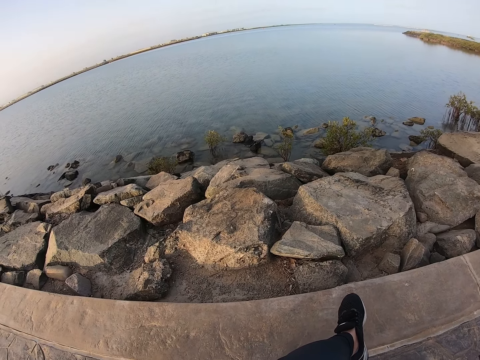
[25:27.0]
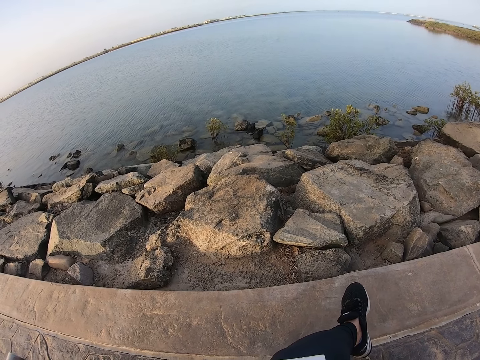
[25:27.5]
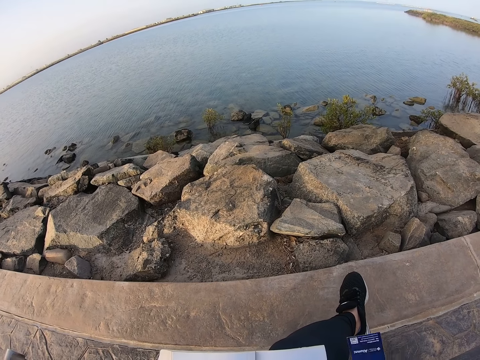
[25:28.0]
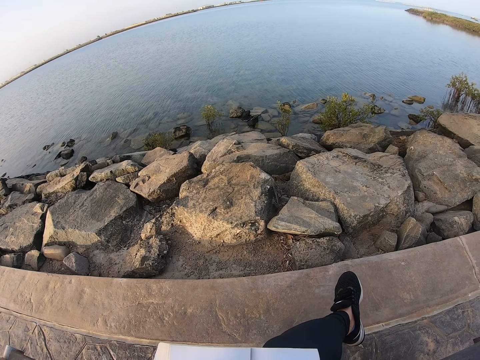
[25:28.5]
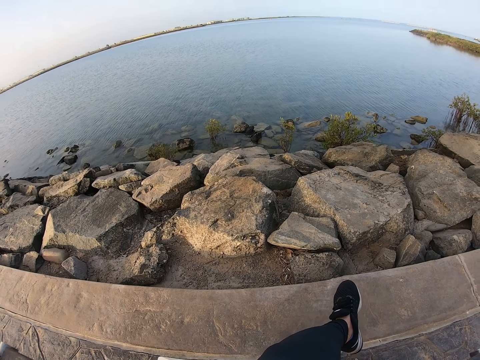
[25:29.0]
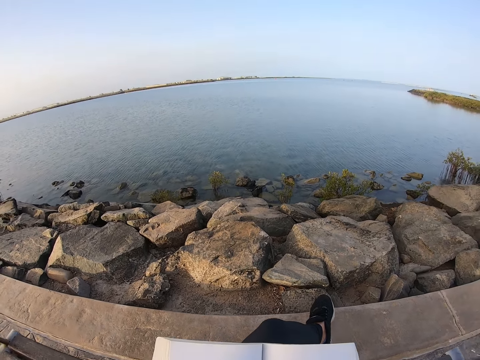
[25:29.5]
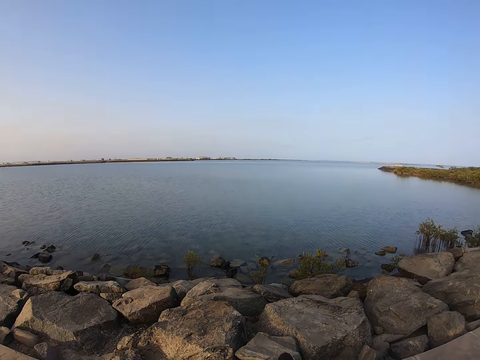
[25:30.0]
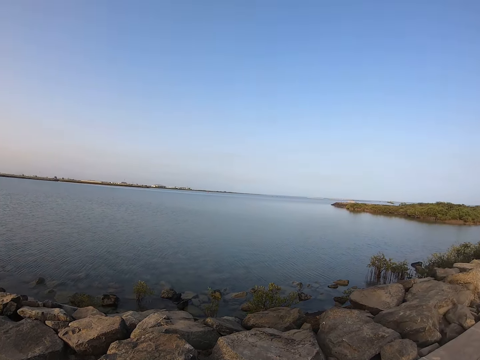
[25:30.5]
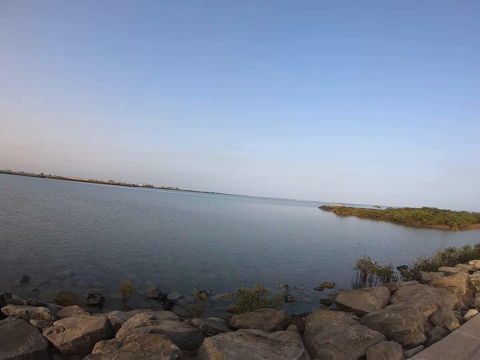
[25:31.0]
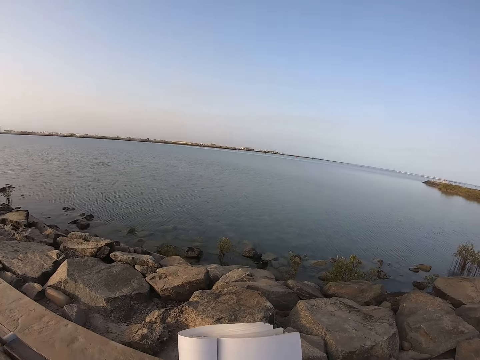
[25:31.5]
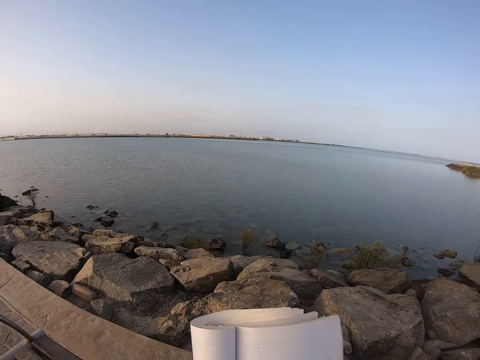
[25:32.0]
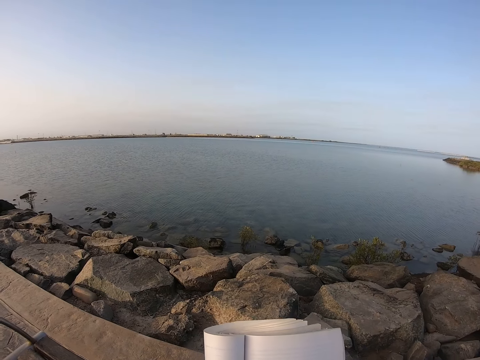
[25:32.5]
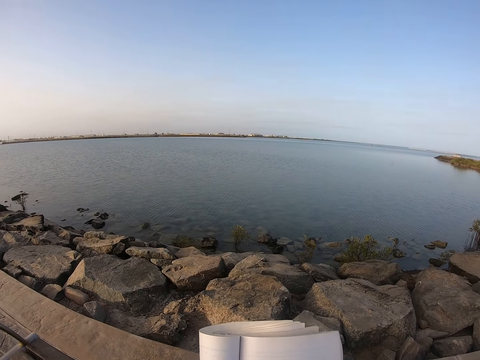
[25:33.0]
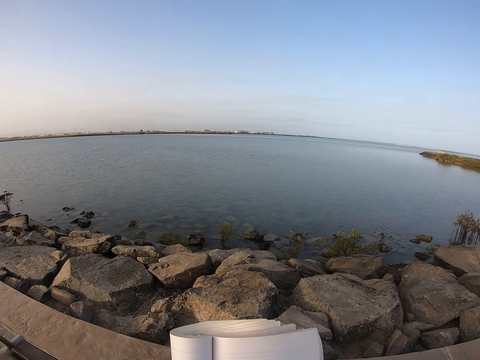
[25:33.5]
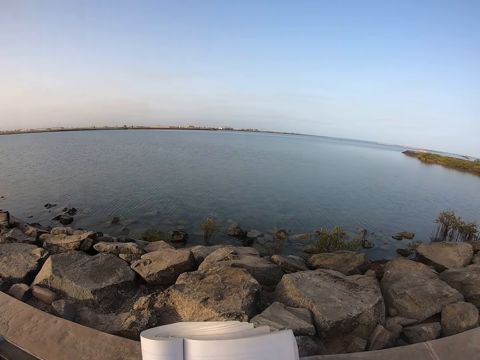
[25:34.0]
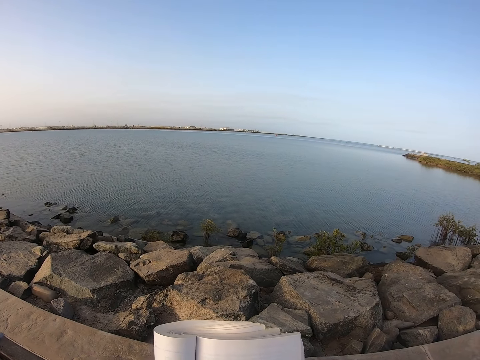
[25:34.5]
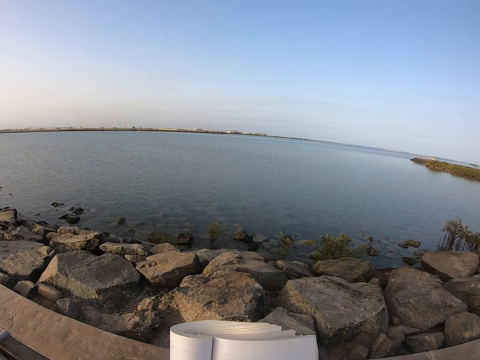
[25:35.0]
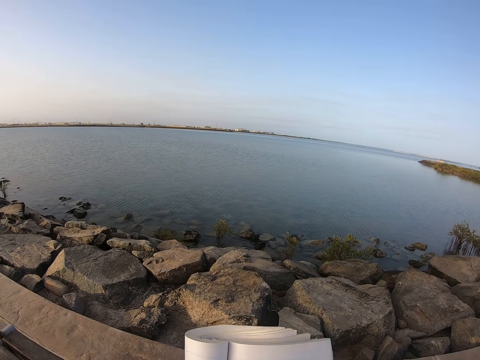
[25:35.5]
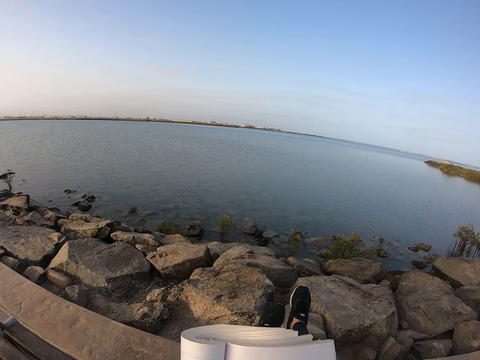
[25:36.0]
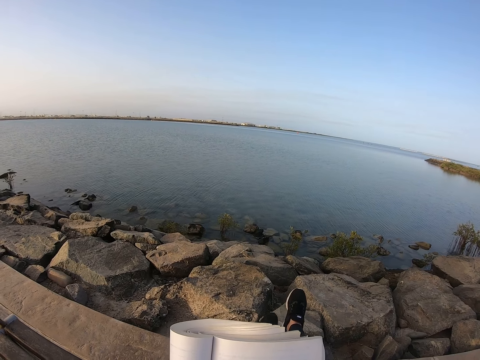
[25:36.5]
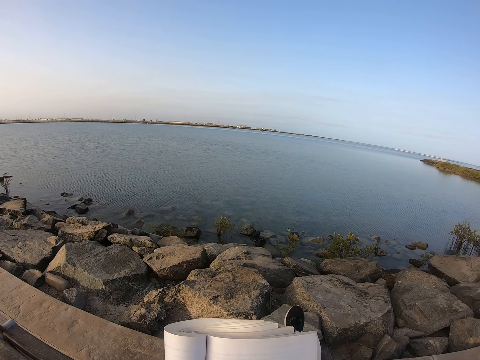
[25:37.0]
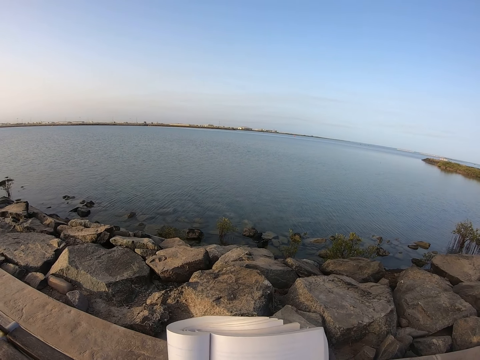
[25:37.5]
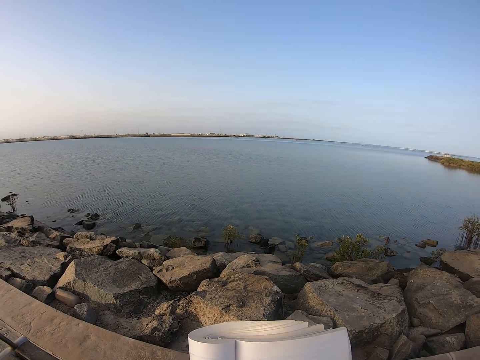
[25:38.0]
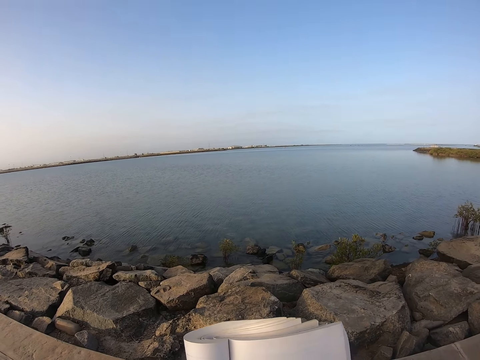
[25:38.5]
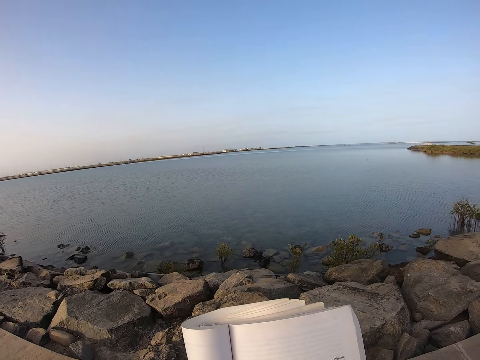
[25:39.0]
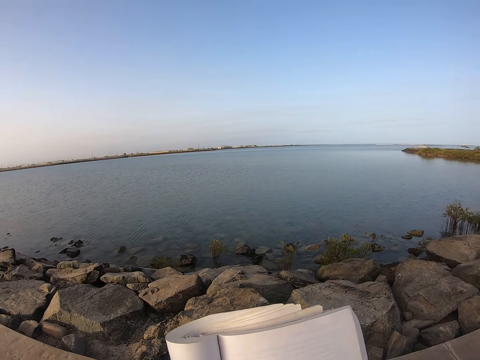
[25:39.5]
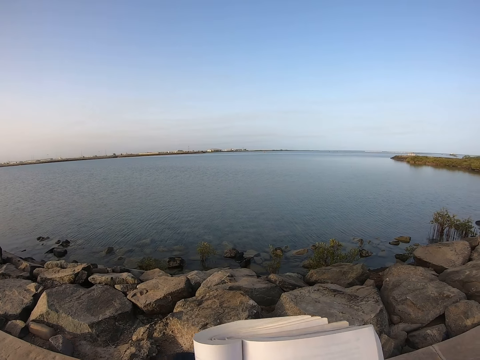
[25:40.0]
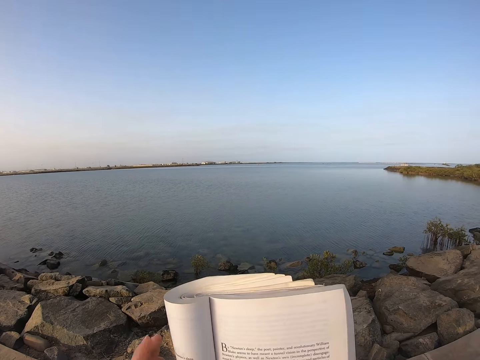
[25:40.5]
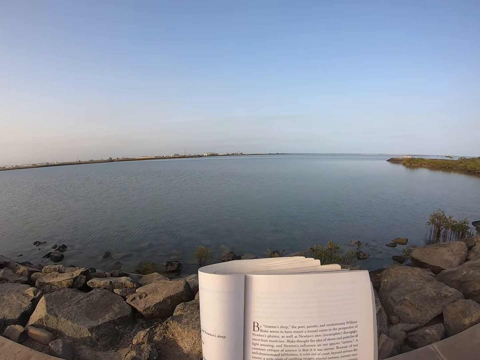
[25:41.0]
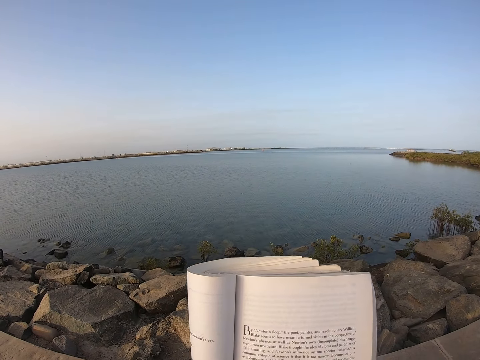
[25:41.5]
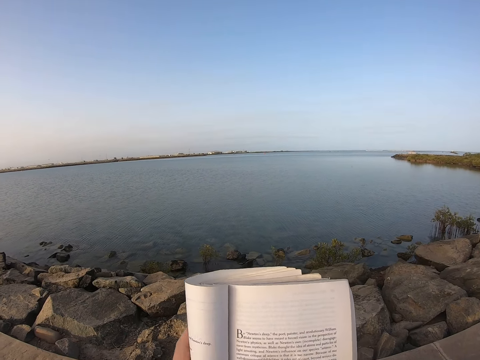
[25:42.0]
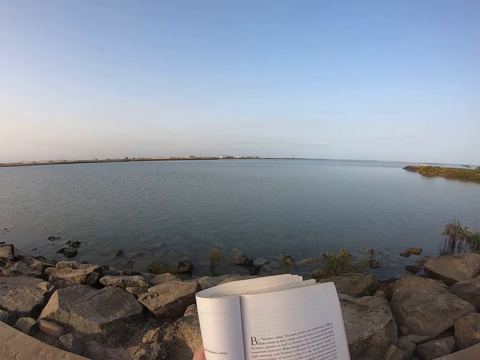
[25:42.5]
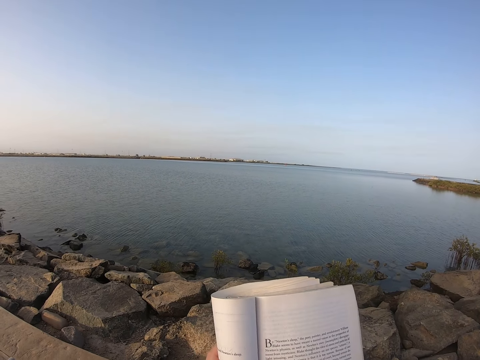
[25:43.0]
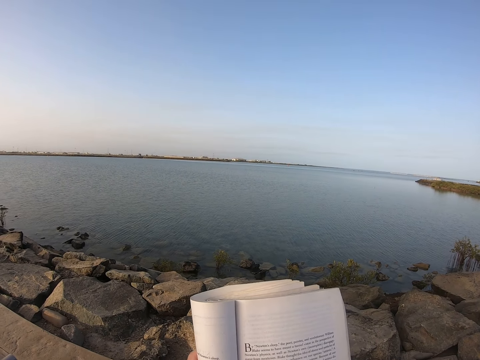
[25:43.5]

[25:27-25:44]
The camera wearer looks around. She leans back. She reads a book and raises the book. She looks around the lake. She folds the book. She reads the book. She moves her feet. She raises her legs. She drops her legs towards the ground. She reads the book.

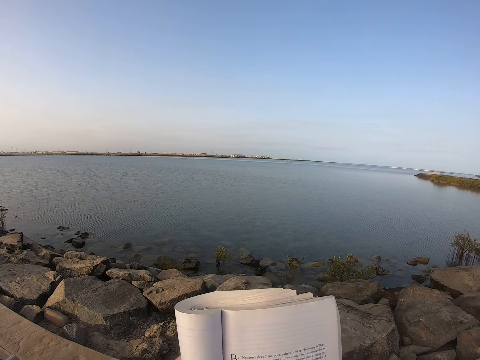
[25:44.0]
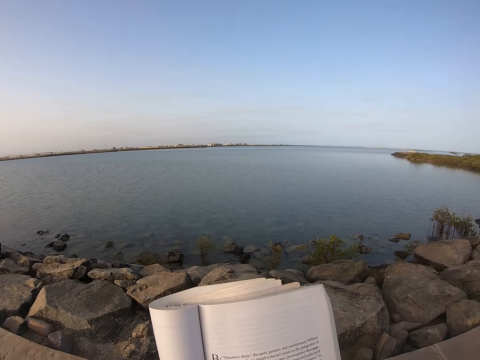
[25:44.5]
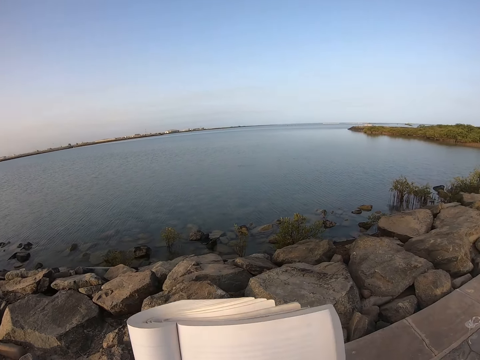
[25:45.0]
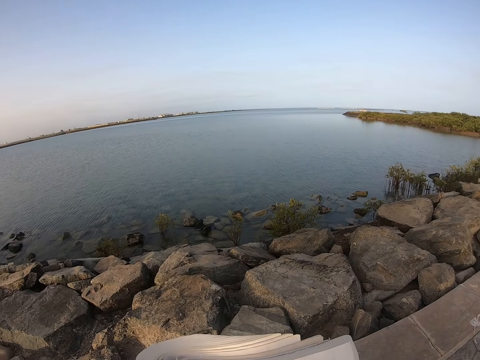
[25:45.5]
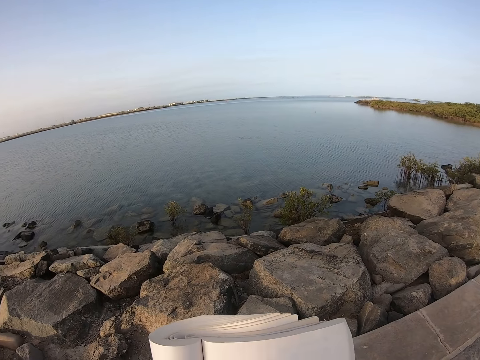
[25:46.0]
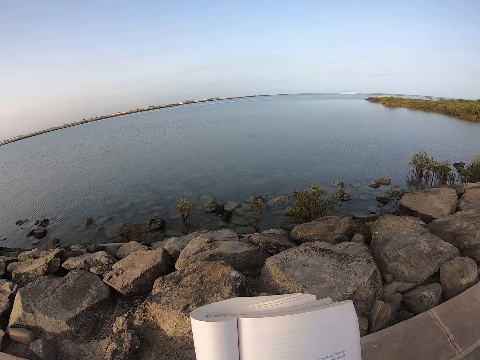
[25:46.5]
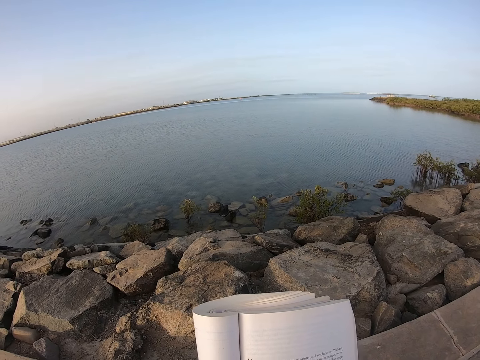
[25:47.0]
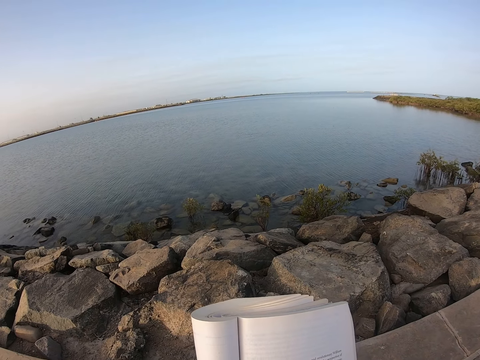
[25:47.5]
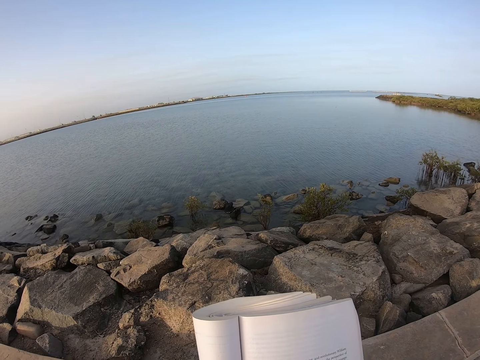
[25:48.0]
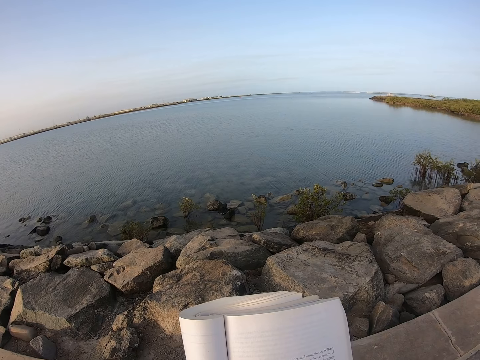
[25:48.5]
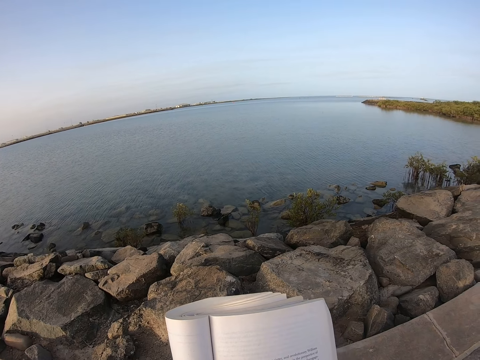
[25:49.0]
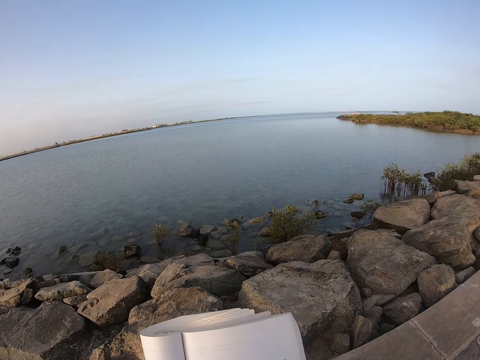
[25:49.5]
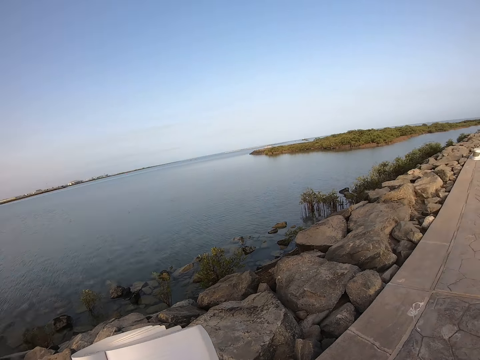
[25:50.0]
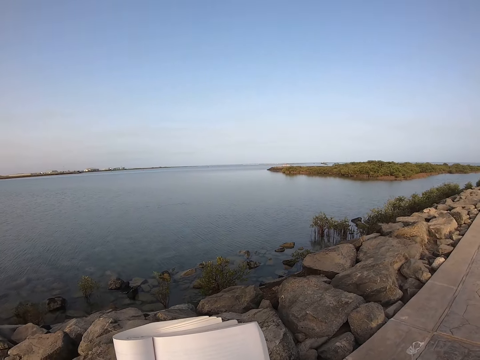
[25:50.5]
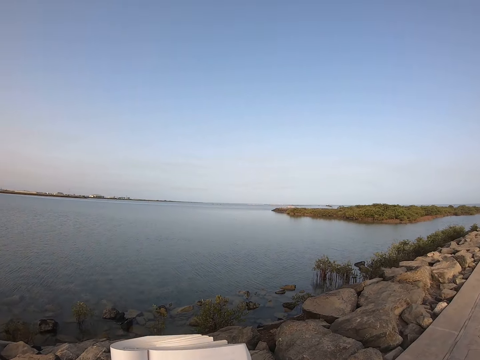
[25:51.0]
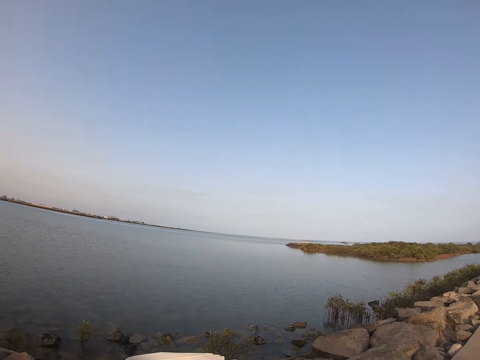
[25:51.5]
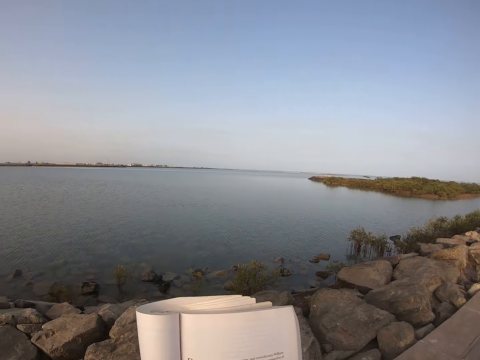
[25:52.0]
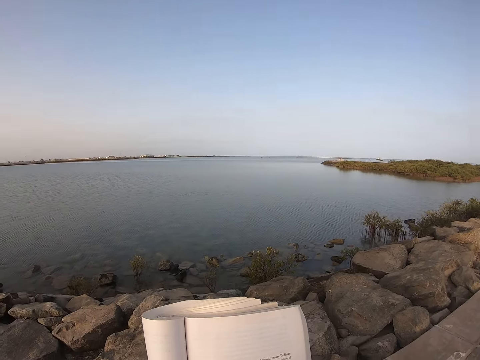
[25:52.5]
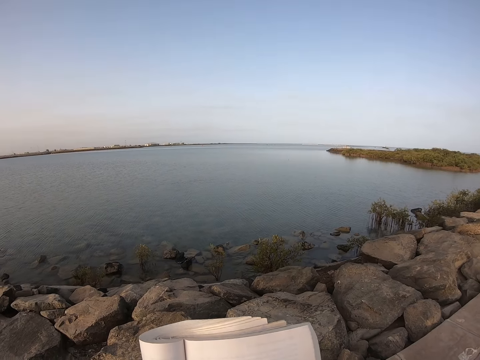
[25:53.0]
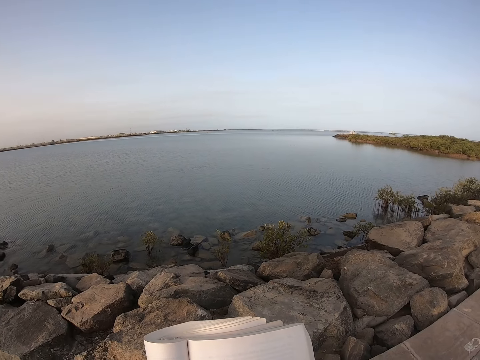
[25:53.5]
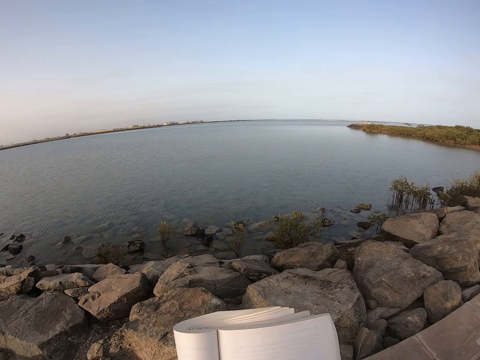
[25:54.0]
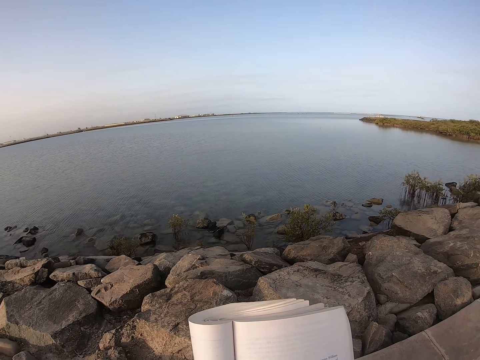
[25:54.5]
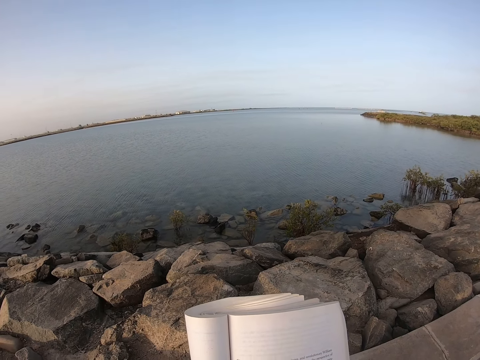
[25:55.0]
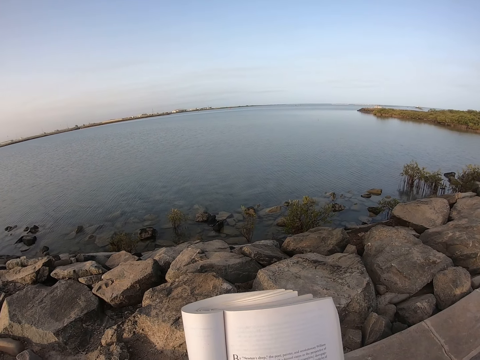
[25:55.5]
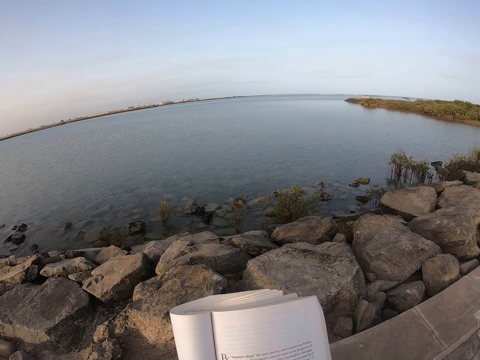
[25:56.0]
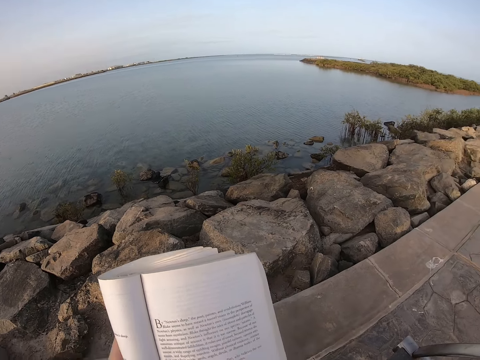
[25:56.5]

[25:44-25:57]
The camera wearer looks around.
